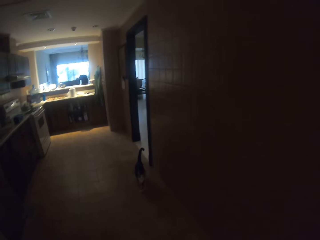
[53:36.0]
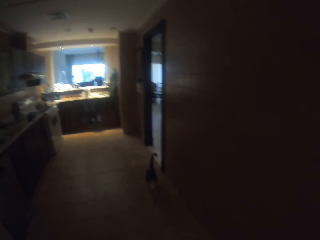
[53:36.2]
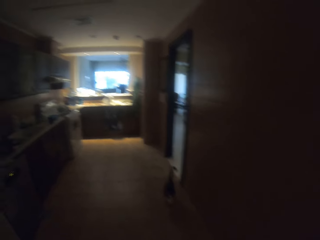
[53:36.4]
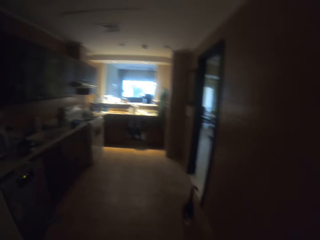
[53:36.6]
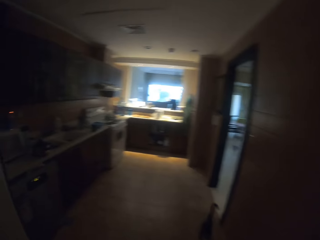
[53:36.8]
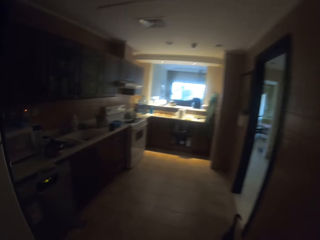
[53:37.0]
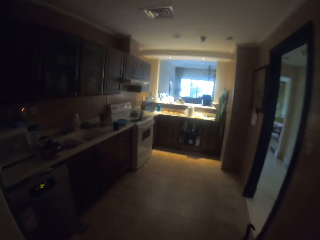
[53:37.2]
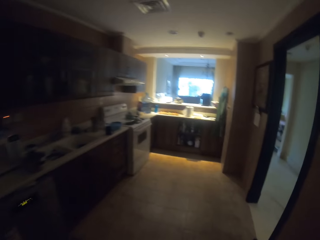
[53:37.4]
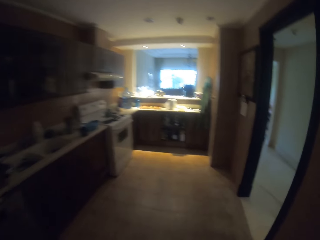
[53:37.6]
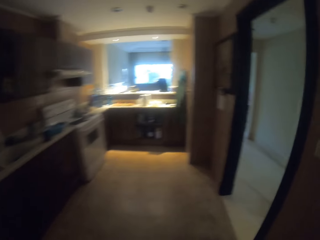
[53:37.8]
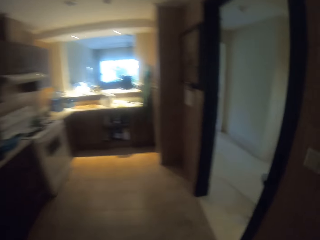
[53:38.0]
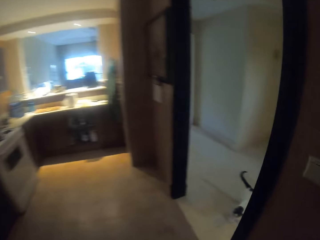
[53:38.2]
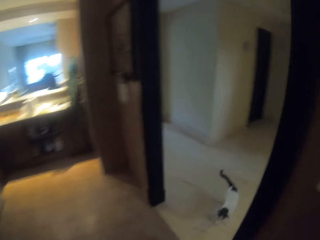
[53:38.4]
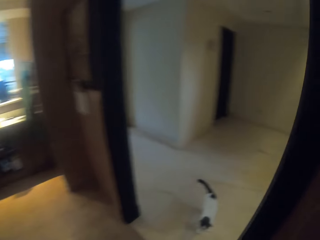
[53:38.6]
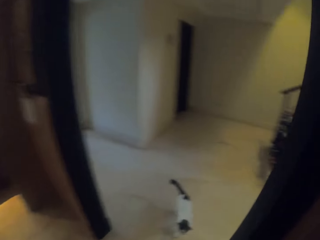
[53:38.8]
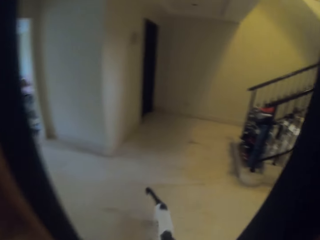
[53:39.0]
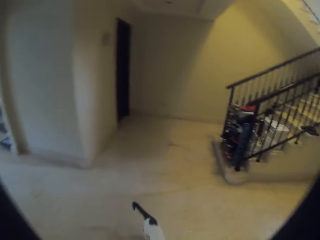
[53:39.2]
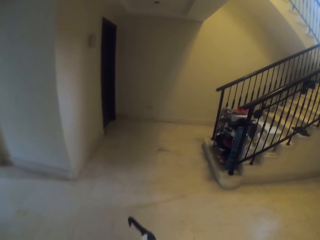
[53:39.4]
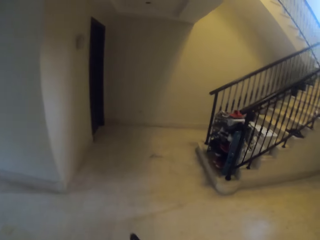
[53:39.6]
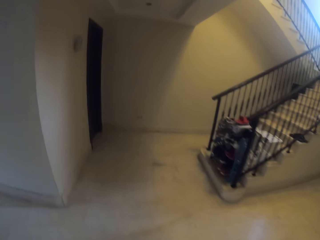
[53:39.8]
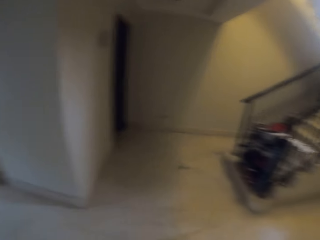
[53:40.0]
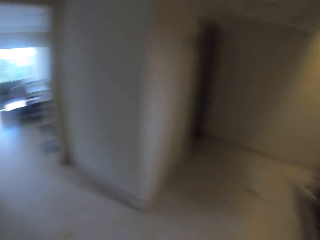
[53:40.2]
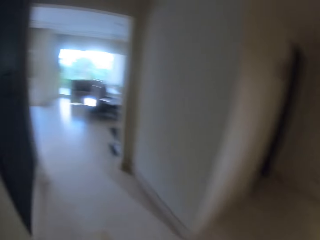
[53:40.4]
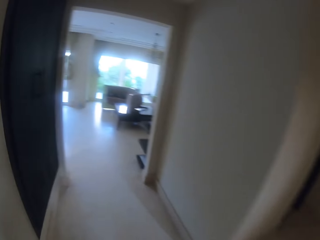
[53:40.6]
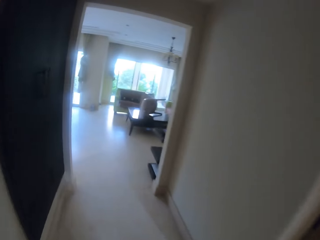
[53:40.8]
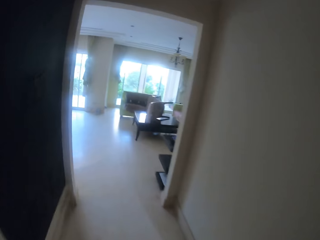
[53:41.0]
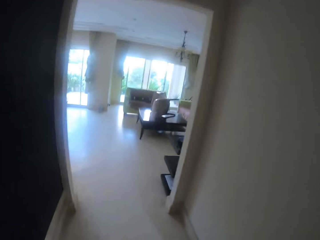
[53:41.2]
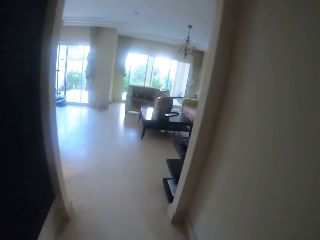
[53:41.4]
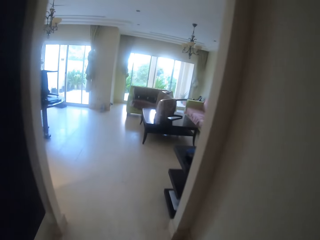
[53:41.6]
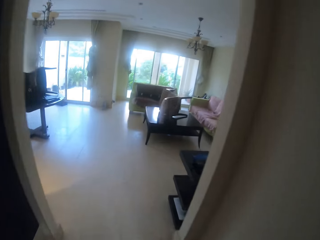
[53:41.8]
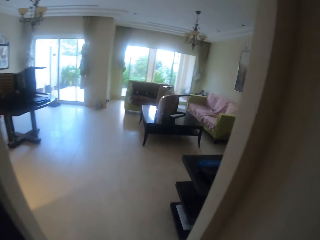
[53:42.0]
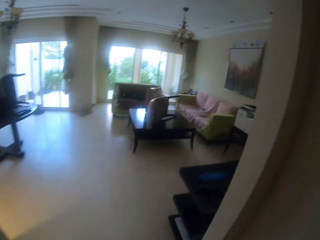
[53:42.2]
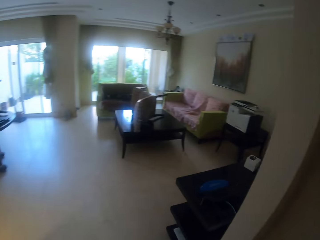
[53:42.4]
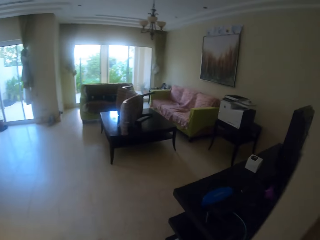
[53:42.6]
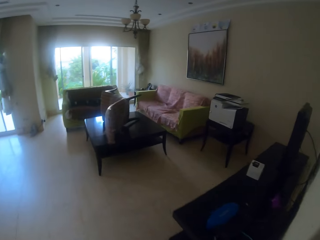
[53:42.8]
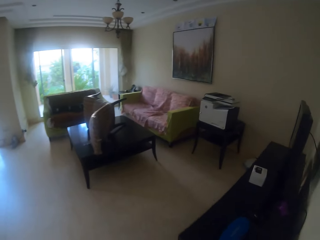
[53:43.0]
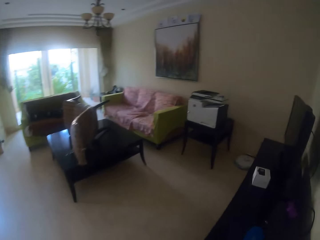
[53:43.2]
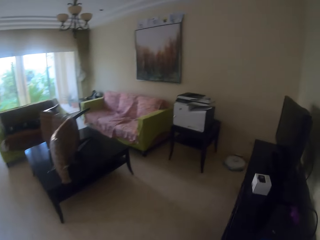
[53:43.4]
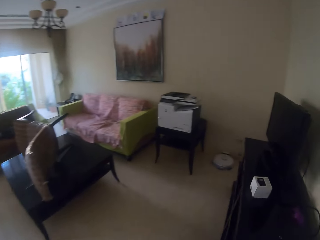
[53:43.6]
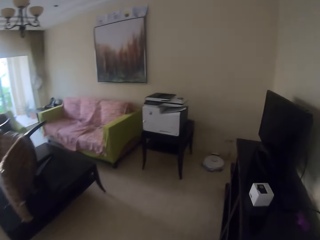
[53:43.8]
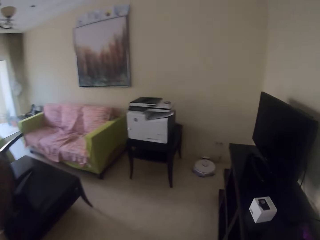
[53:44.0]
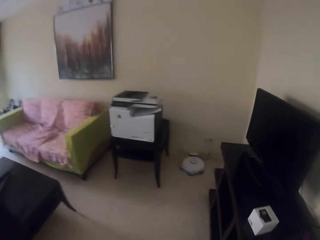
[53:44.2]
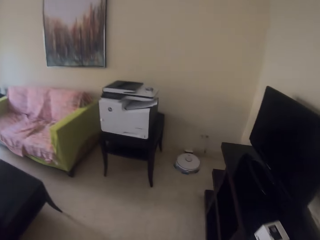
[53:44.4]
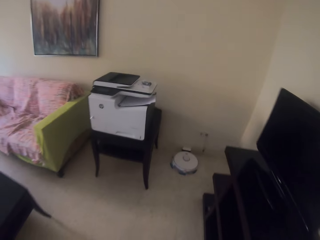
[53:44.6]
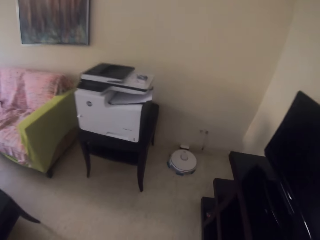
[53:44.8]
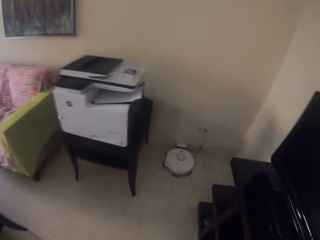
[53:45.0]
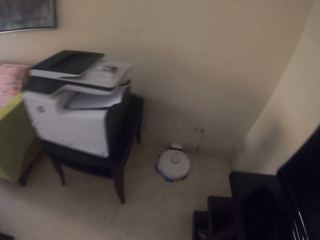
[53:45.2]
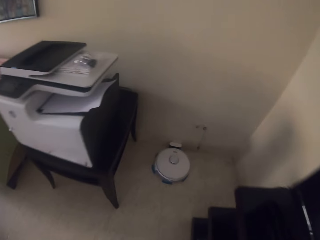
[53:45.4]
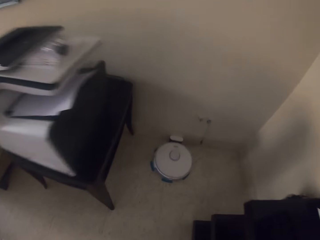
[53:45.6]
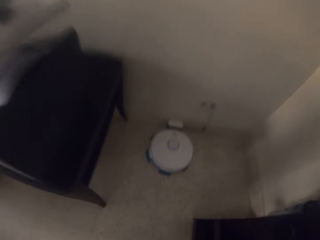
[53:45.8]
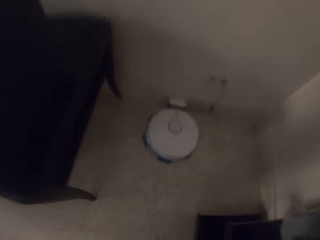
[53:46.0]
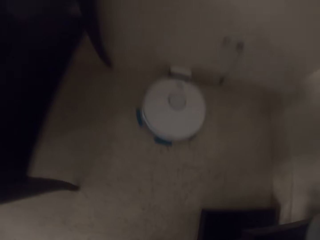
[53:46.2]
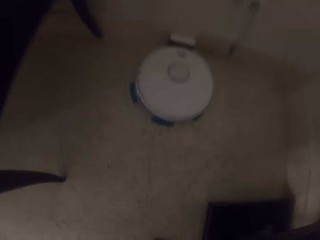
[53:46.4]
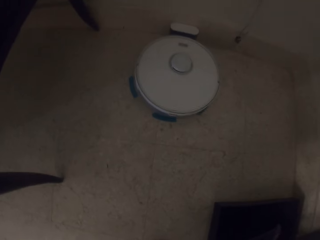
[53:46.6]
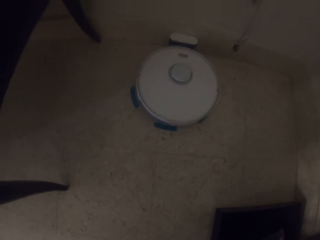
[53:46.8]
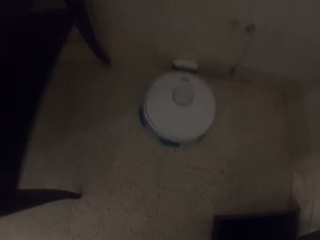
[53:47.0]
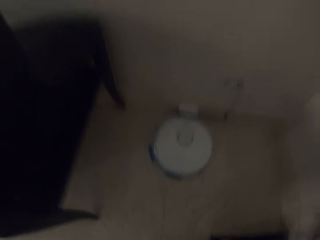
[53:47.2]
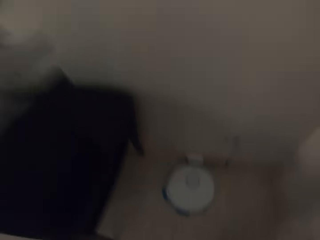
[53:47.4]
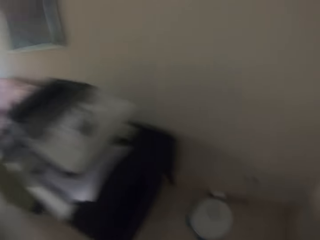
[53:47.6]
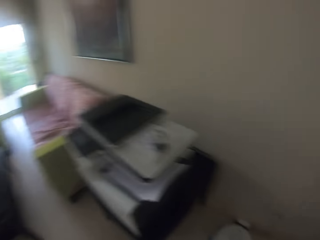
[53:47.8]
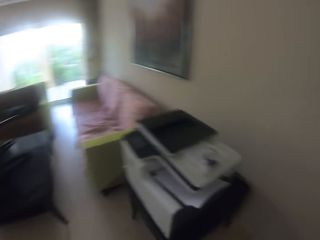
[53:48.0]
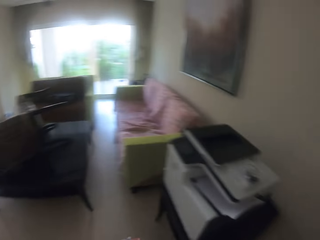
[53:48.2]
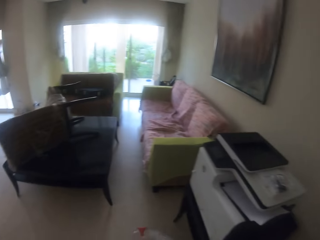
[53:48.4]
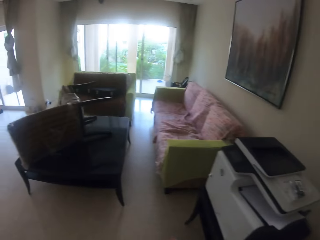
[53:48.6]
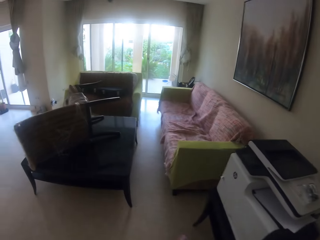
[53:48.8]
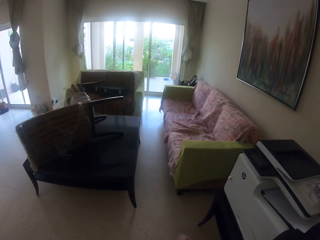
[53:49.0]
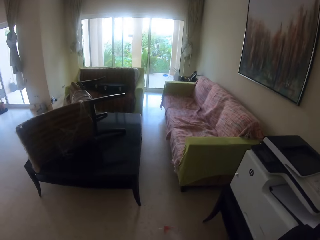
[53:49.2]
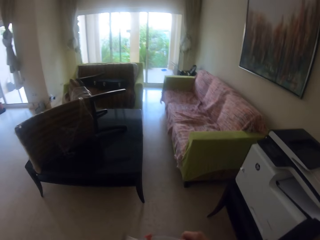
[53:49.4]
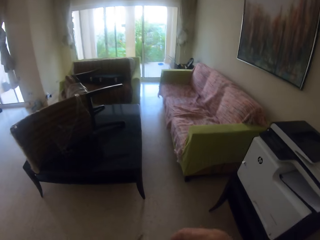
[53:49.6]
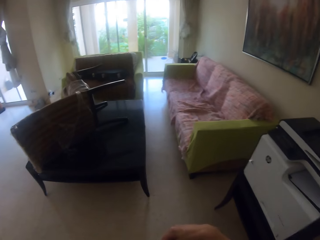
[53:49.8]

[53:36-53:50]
The camera wearer moves around in the kitchen and walks out of the kitchen. They walk in the sitting room. They pick up a pet dish.

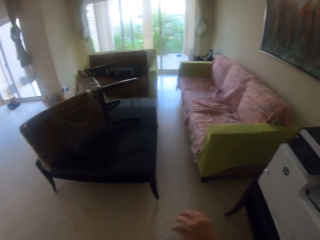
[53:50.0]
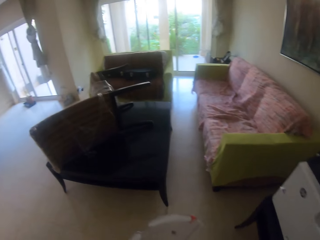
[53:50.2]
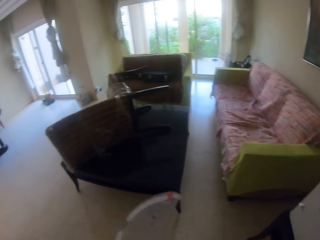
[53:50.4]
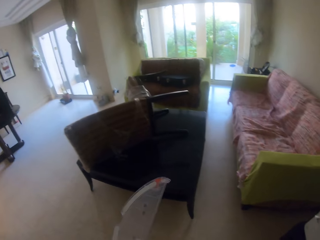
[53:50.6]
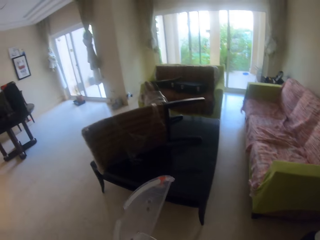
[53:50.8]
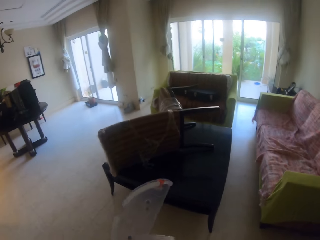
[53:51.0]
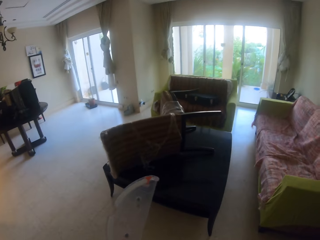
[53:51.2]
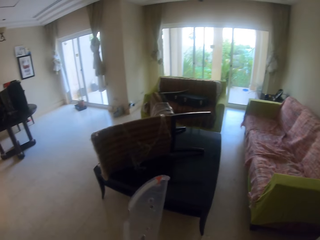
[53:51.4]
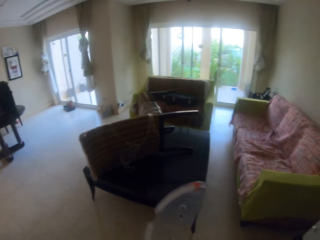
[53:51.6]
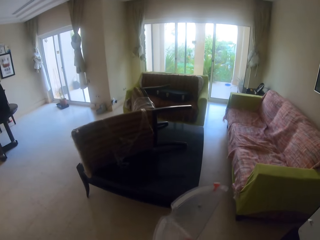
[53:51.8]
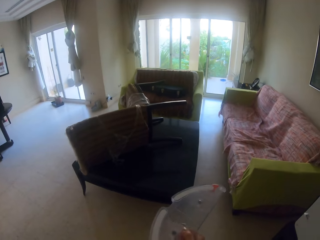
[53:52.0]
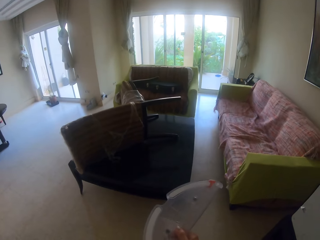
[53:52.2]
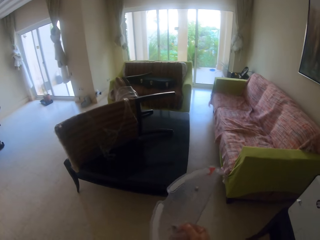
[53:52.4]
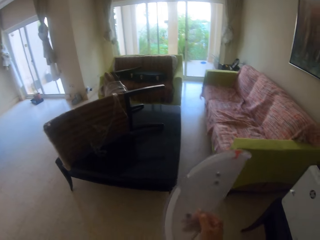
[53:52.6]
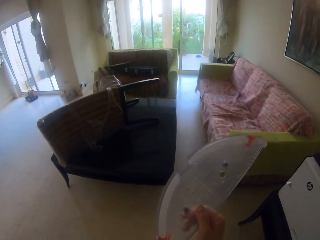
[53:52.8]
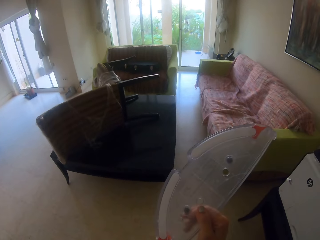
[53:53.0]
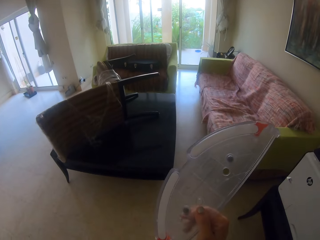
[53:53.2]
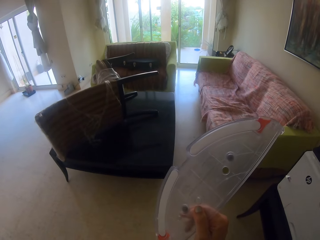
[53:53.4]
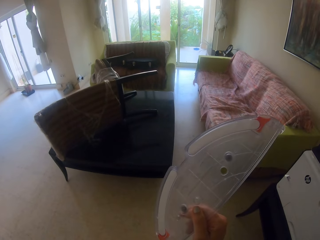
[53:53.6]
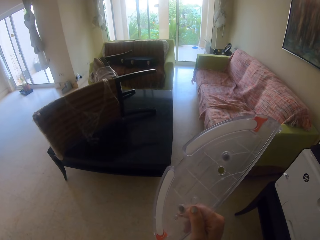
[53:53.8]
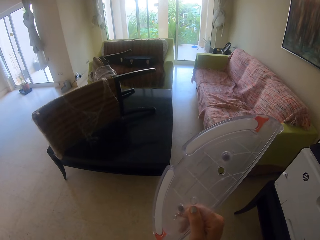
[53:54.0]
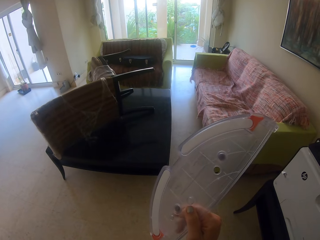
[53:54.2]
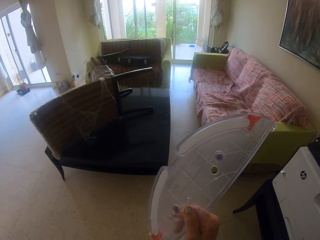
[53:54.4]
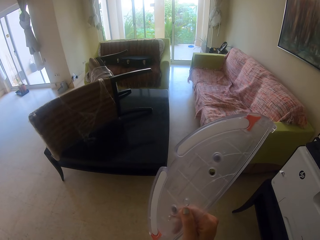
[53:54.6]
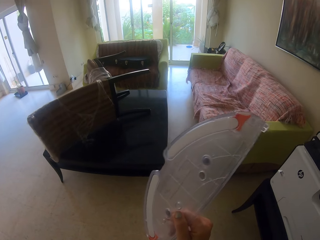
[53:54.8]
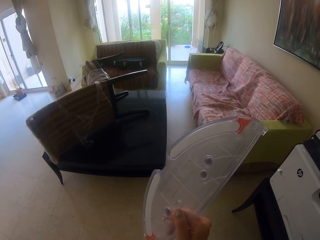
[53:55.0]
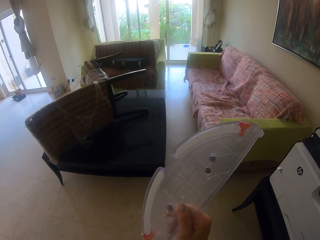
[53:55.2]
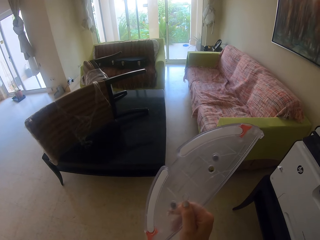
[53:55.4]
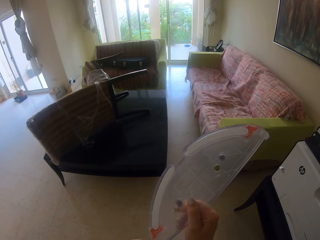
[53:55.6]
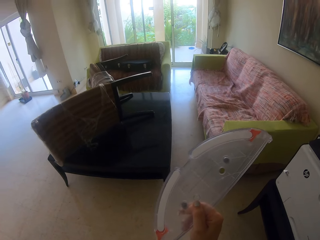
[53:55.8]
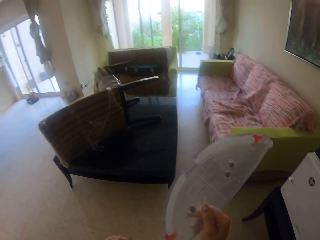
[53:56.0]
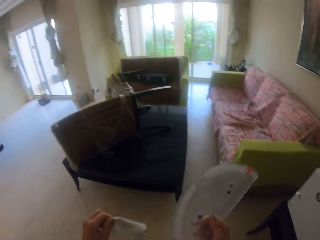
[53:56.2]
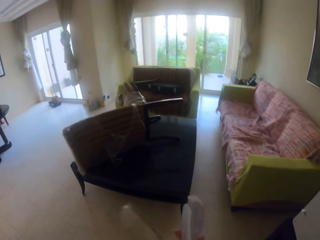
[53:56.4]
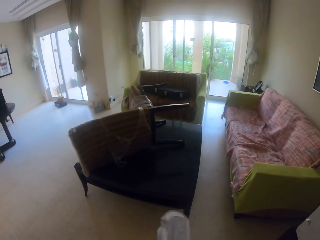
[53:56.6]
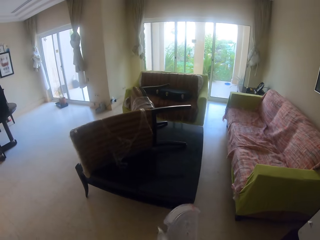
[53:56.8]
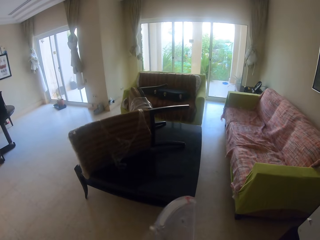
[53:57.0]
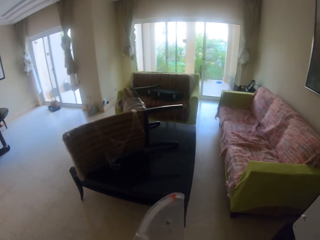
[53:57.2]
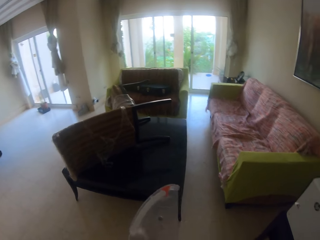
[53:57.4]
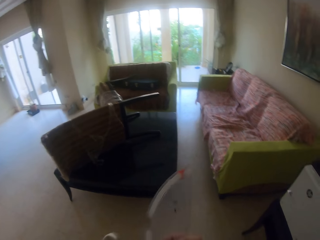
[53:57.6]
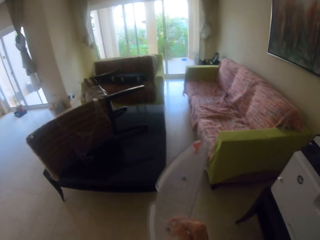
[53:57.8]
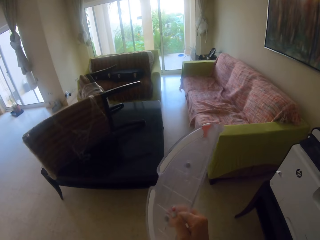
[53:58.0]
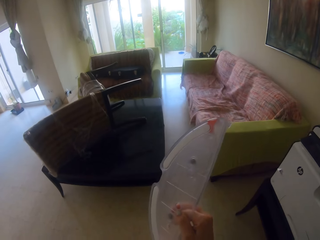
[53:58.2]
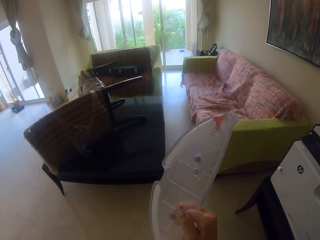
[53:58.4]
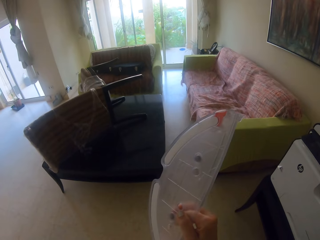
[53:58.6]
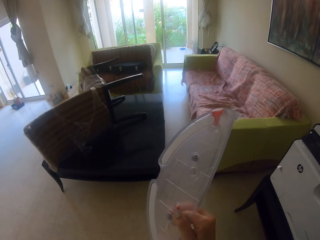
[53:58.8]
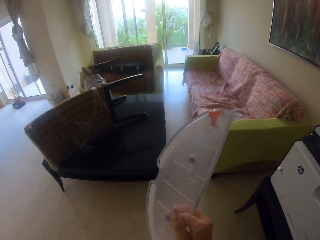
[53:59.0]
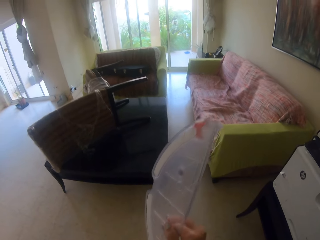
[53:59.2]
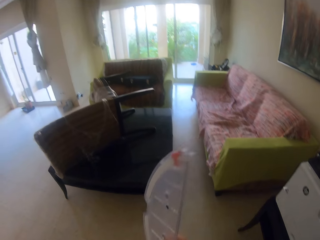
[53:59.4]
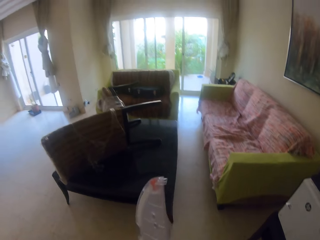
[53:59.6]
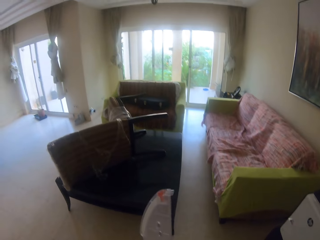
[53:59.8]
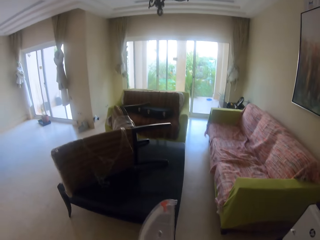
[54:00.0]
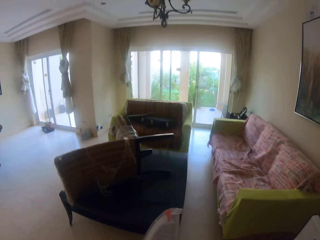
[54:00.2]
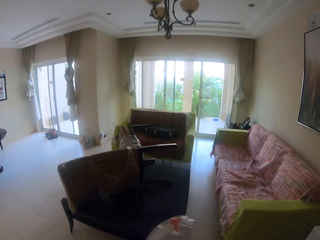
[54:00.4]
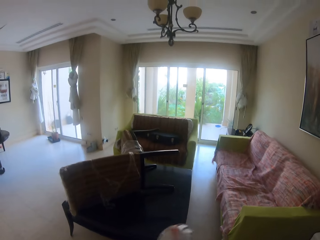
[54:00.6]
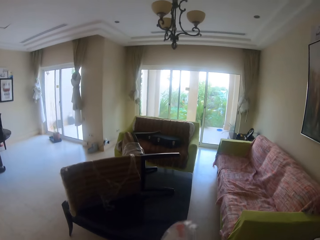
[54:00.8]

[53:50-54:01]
The camera wearer holds up the plastic pet dish. They connect the plastic pet dish.
